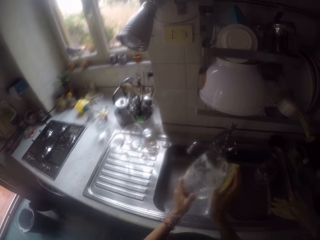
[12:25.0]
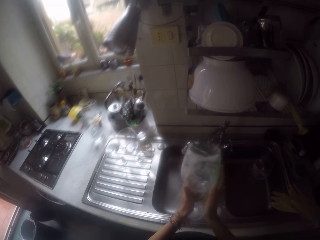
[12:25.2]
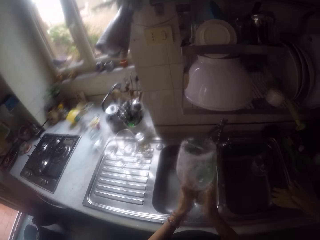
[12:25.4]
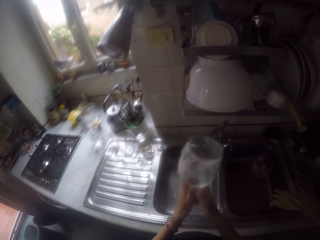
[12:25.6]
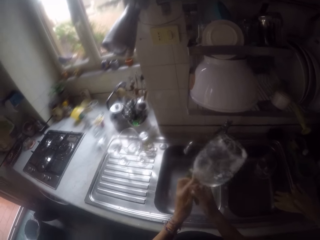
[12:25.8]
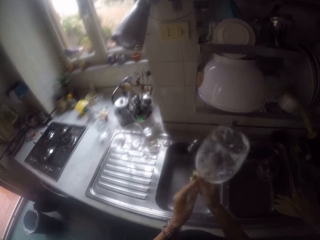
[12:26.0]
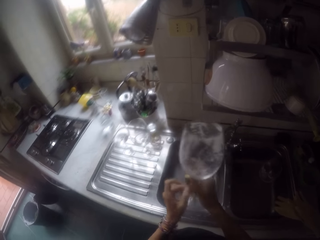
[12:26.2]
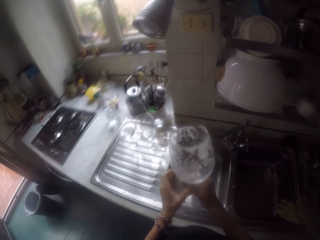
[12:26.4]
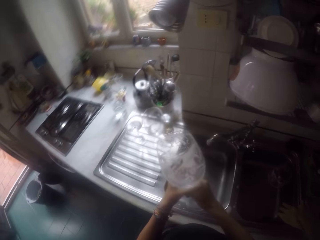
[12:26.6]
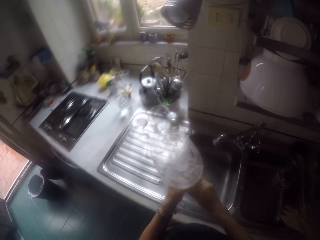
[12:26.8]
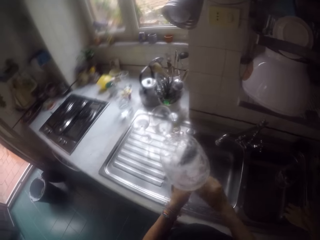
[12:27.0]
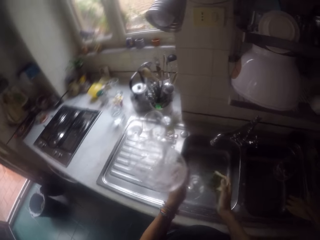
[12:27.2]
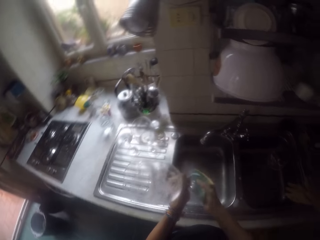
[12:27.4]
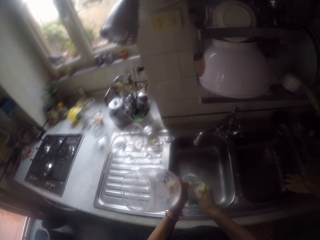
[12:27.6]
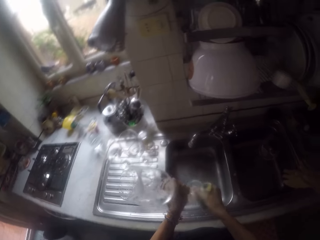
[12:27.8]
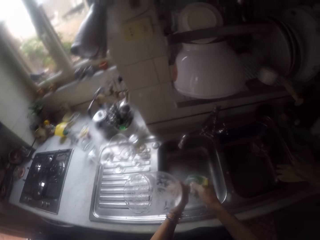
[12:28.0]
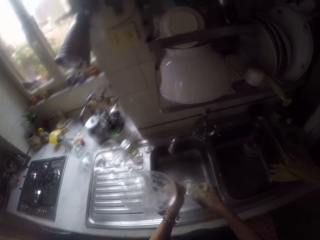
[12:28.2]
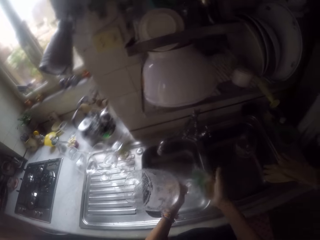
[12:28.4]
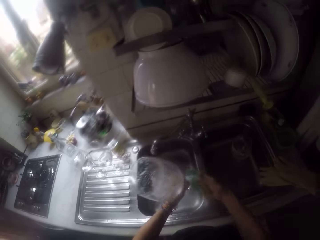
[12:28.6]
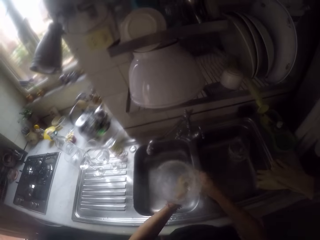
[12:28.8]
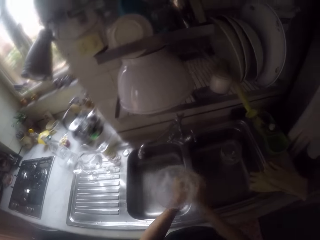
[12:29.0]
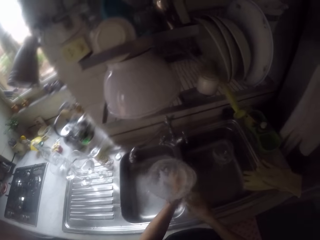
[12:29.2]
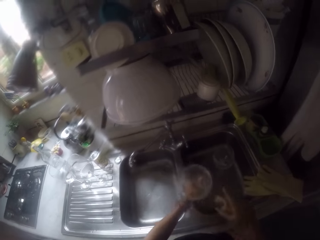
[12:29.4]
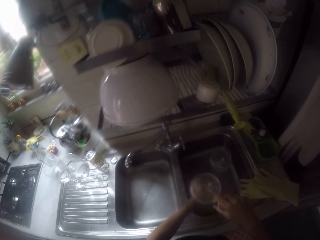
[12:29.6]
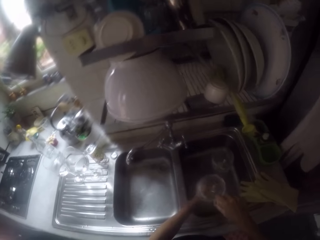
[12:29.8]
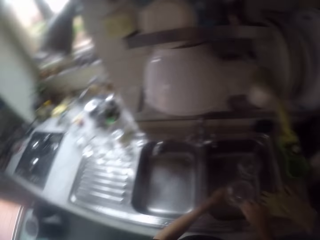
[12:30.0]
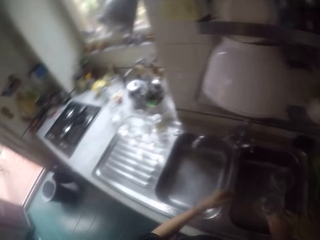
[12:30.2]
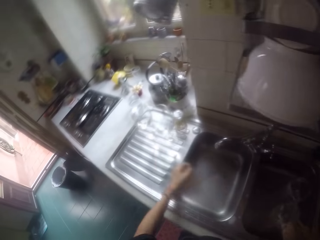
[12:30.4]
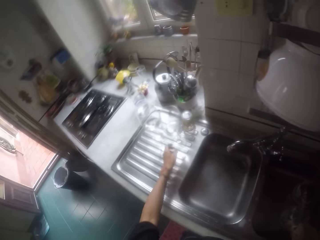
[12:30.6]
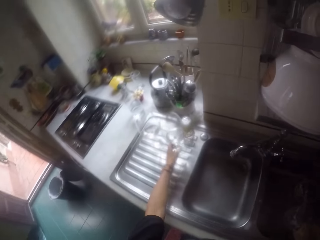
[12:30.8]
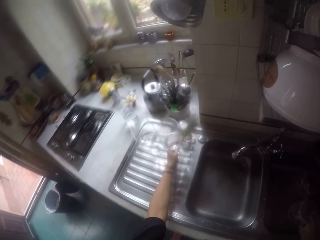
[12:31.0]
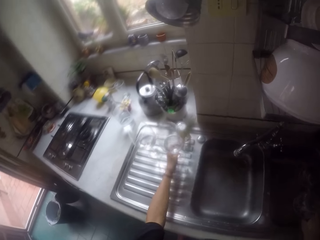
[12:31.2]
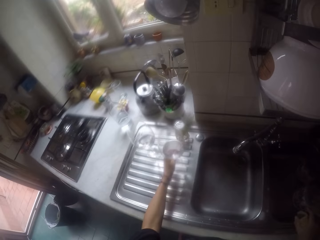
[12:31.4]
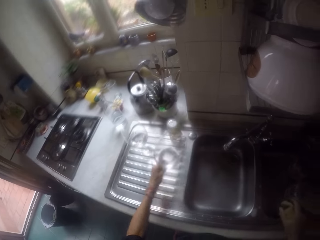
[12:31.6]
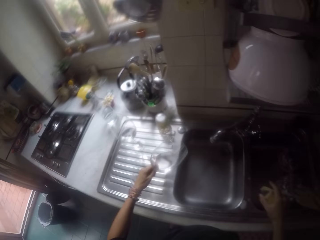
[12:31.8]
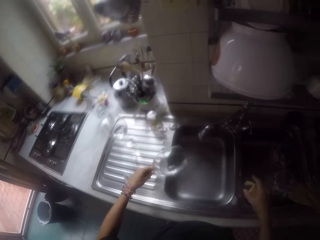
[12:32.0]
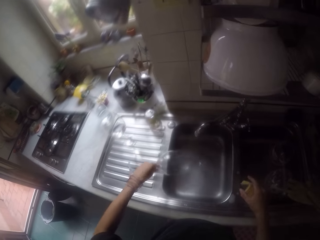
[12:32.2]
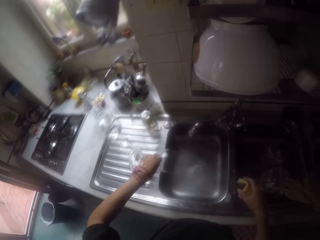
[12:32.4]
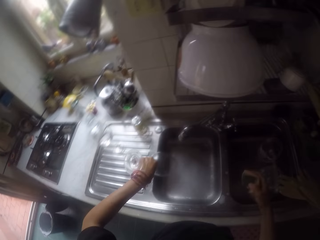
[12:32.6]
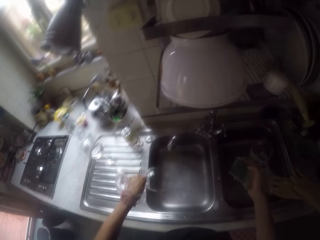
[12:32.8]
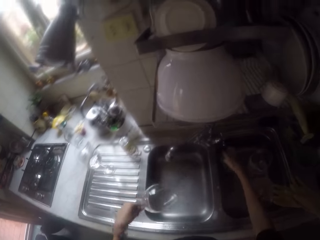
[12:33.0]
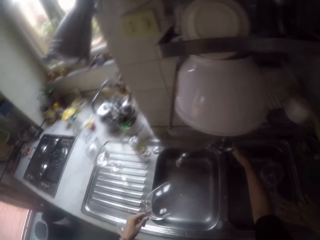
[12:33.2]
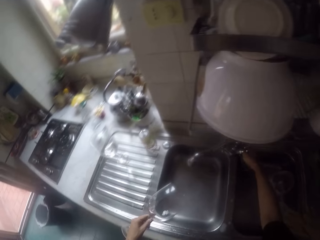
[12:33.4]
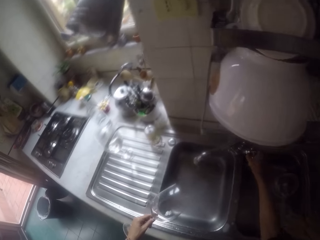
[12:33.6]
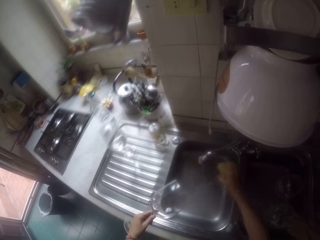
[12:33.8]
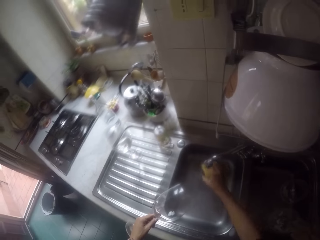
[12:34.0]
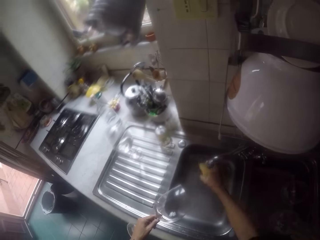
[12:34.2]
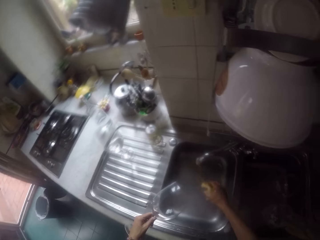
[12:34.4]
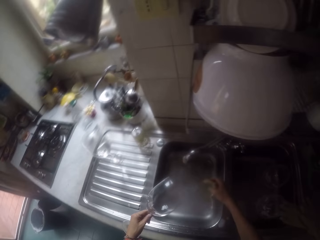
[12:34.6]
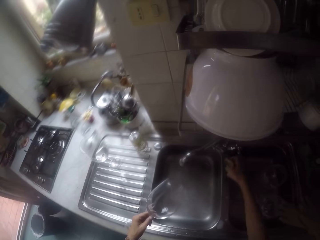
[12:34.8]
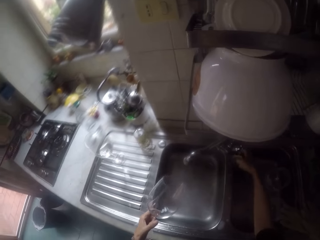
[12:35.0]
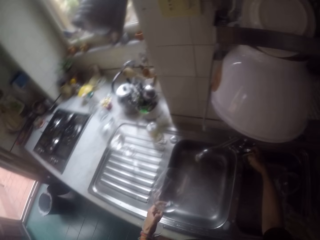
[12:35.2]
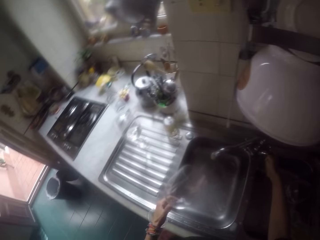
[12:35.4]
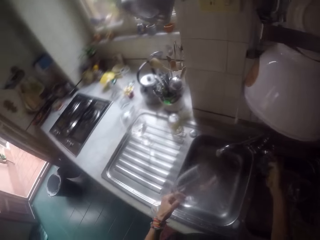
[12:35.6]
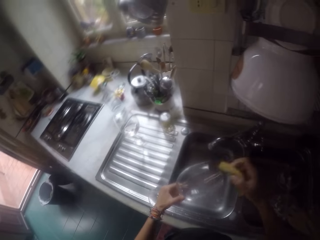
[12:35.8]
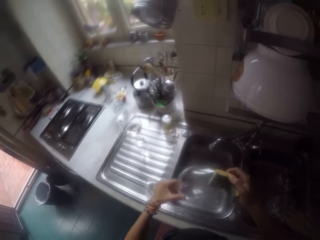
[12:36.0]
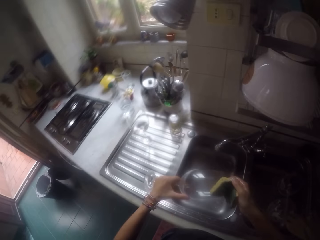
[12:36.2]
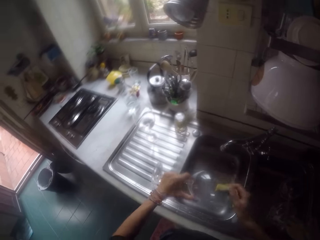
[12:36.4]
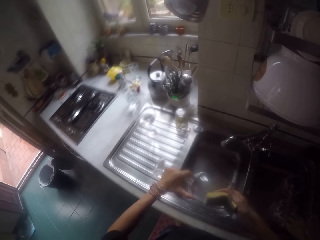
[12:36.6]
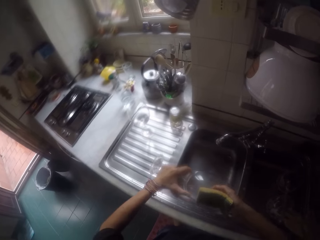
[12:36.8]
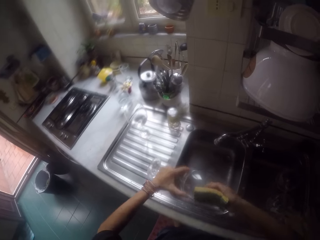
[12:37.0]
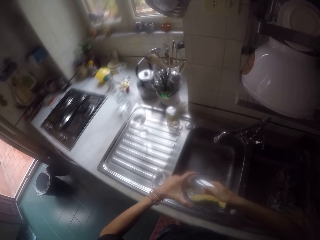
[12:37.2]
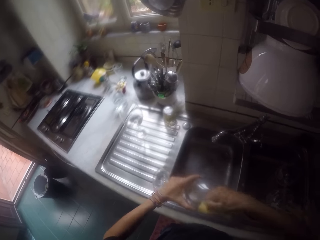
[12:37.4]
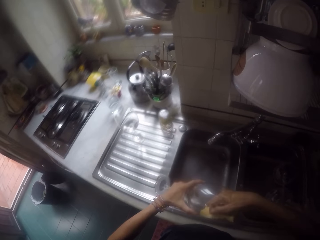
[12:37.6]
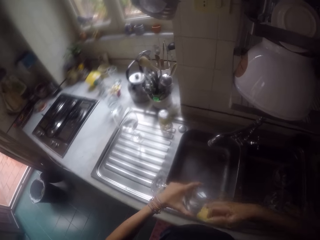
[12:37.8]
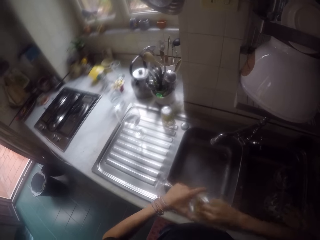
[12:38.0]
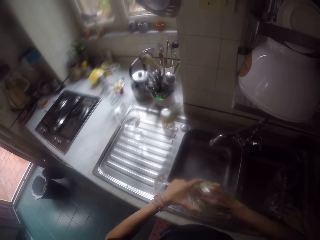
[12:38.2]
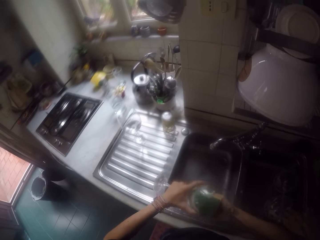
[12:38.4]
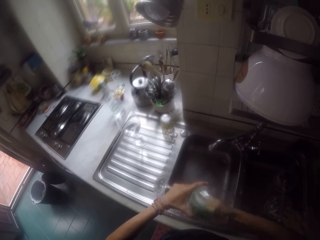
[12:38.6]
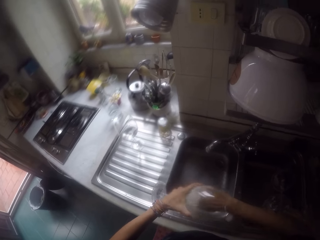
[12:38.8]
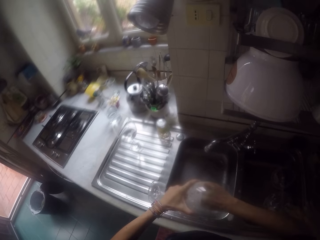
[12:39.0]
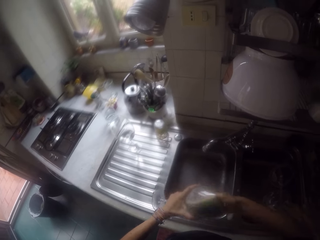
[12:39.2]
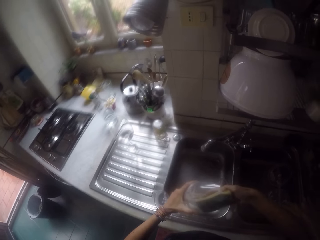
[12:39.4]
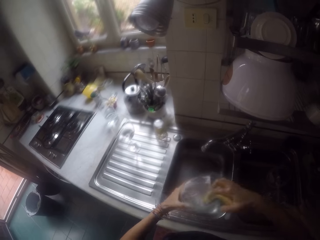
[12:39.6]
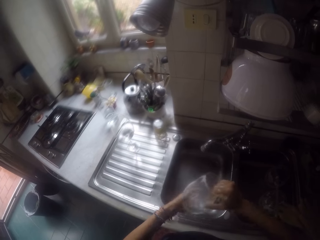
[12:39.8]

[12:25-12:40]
The camera wearer places the glass on the sink. They pick the glass from the sink. They pour the water in the sink. They turn on the tap. They run water on the sponge. They turn off the tap. They wash the glass with the sponge.

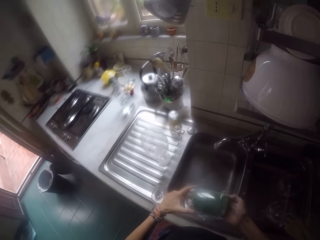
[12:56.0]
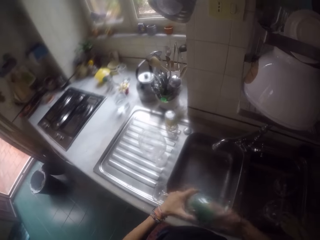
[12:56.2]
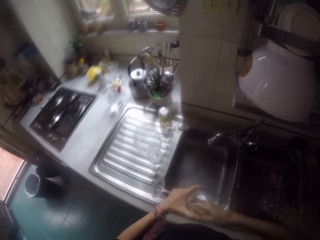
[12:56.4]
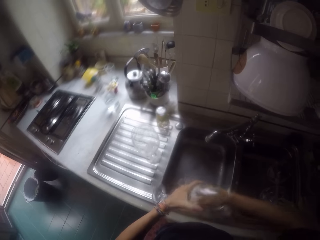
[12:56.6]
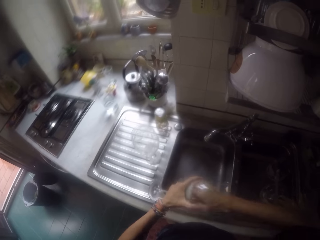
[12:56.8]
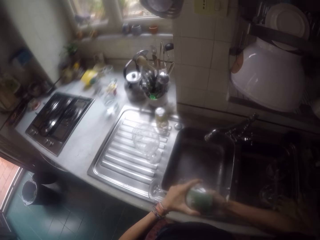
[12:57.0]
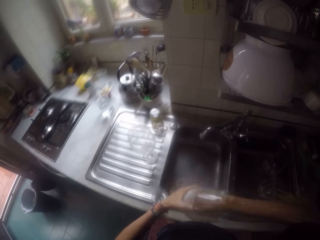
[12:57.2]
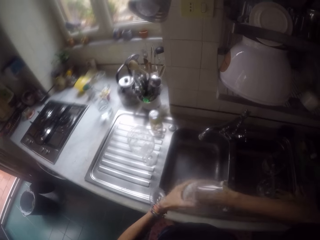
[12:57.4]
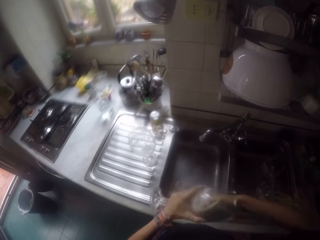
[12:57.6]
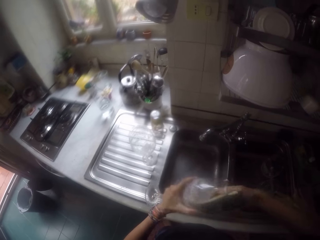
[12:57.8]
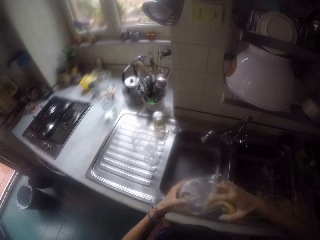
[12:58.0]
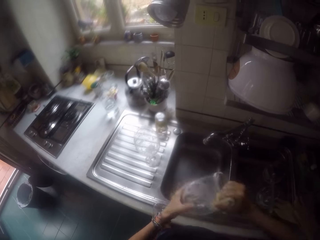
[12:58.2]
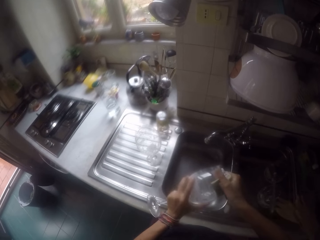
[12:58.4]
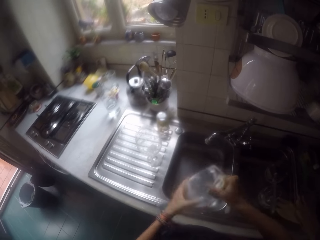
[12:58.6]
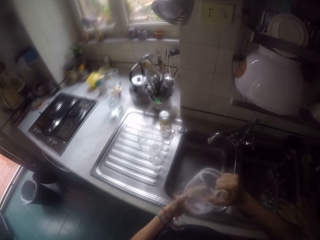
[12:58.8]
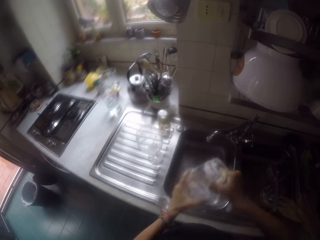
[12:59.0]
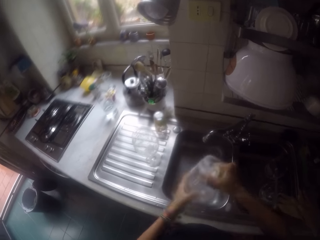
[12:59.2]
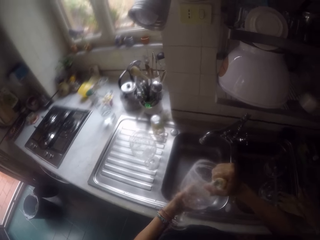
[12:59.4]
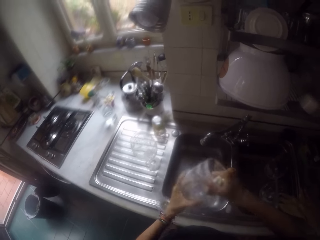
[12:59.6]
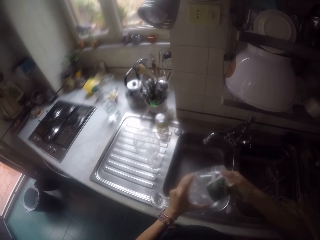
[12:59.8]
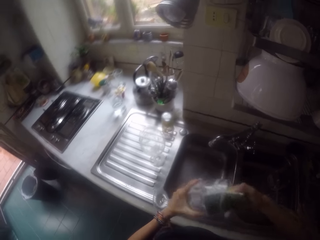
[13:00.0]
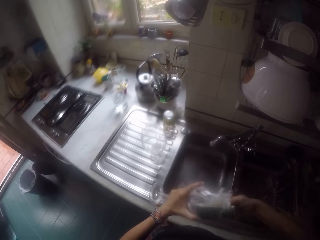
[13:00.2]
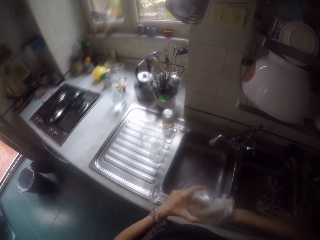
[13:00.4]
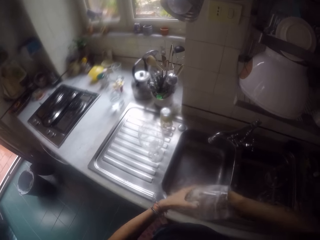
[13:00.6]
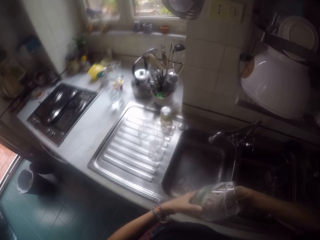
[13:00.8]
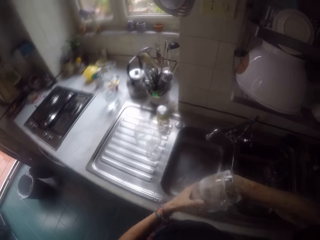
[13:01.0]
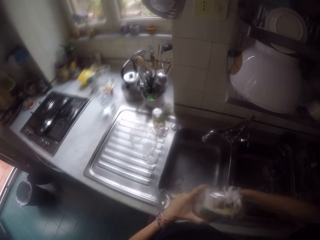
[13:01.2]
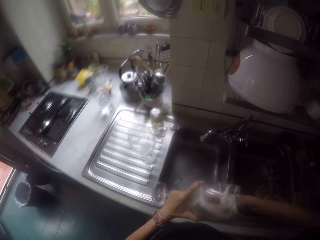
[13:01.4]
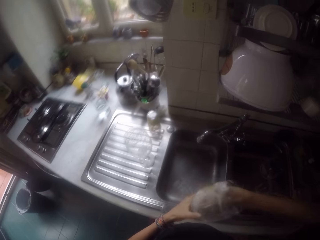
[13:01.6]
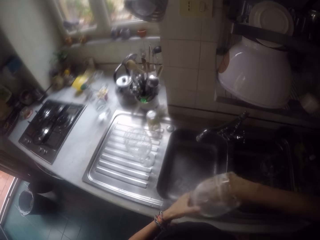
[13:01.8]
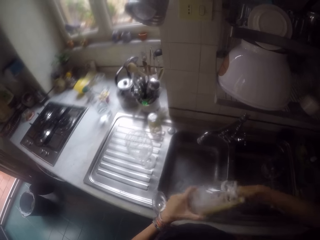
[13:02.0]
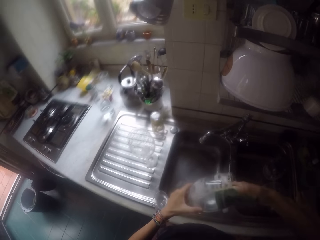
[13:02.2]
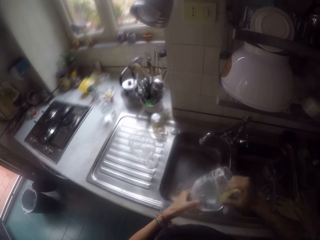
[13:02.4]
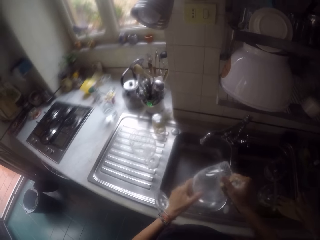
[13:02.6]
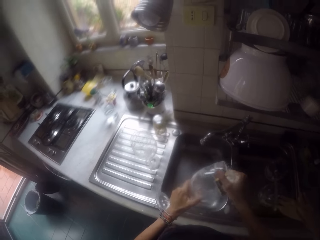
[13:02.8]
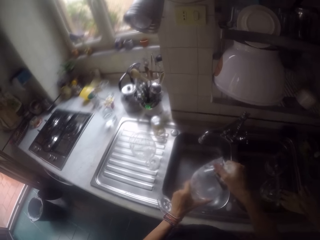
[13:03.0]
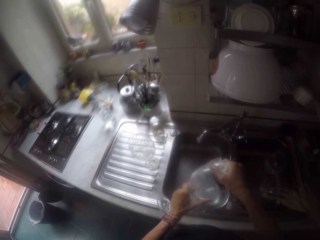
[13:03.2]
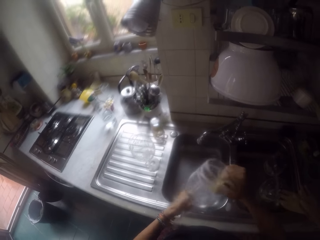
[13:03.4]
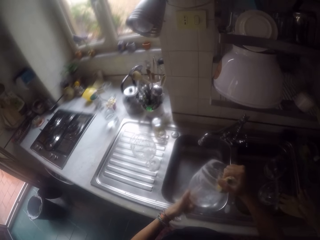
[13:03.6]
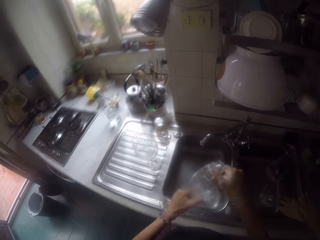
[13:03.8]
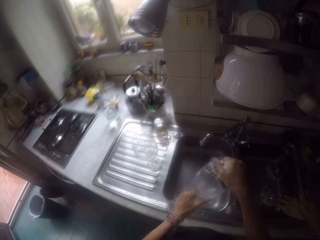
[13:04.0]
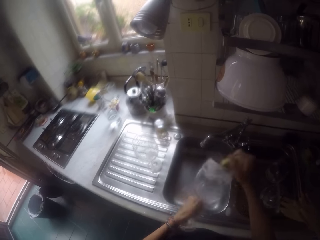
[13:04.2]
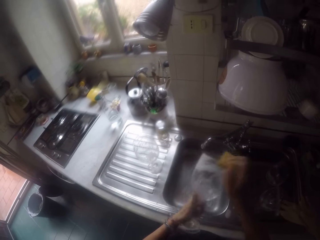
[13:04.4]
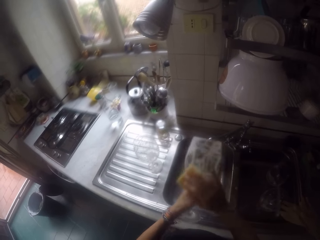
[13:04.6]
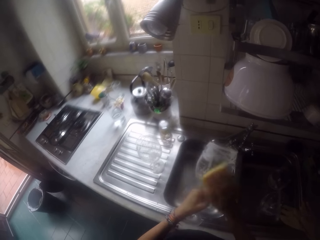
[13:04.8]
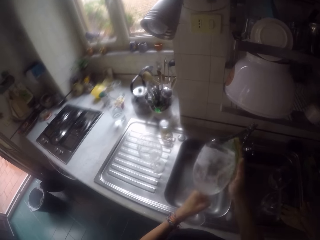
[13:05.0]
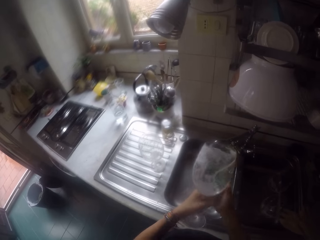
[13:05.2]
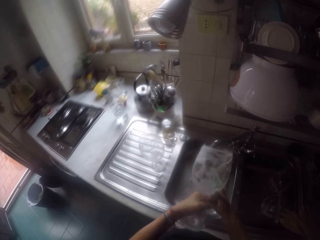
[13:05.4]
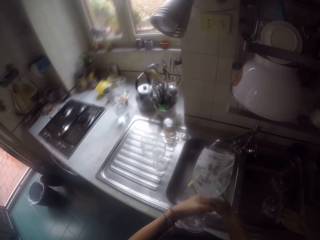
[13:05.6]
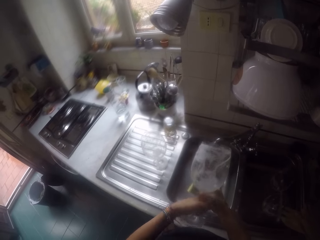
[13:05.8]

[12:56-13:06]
The camera wearer washes the glass with the sponge.
